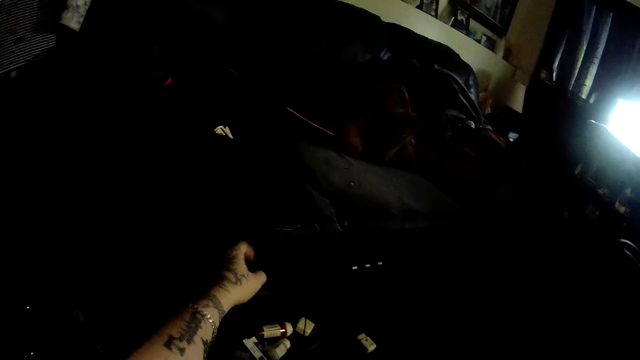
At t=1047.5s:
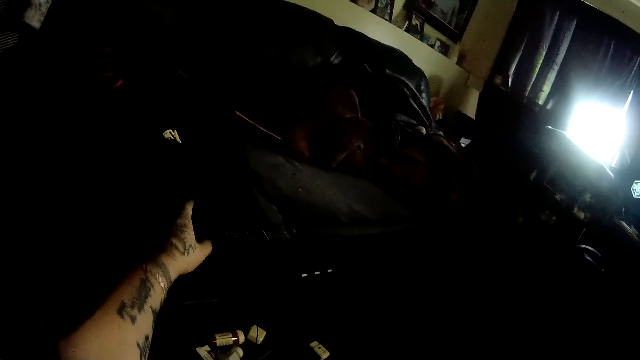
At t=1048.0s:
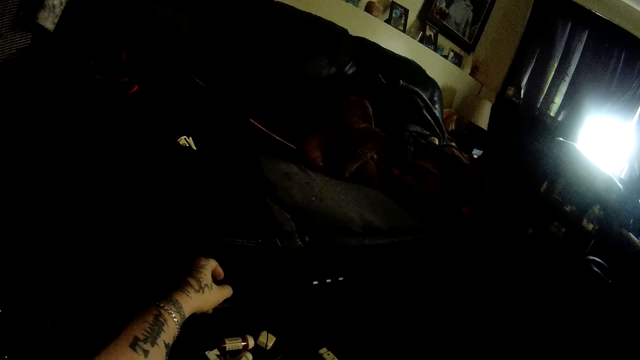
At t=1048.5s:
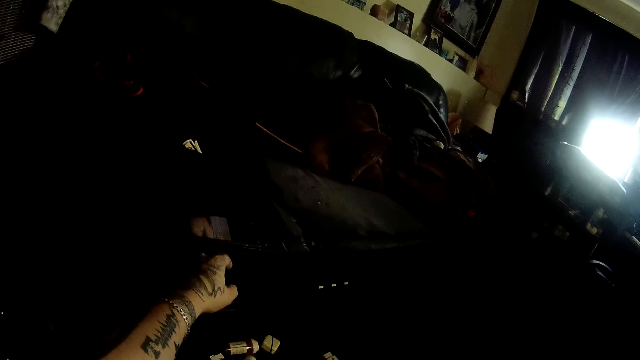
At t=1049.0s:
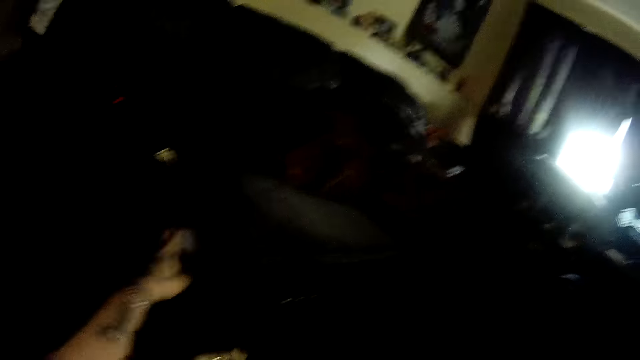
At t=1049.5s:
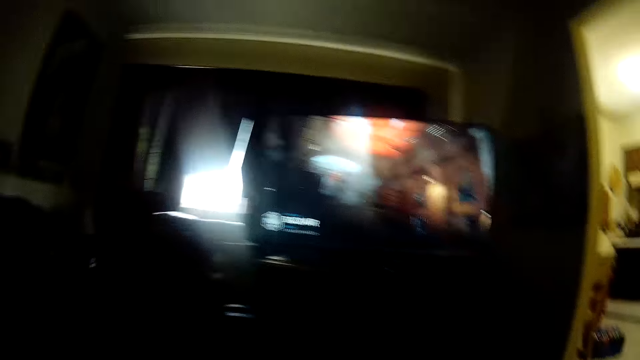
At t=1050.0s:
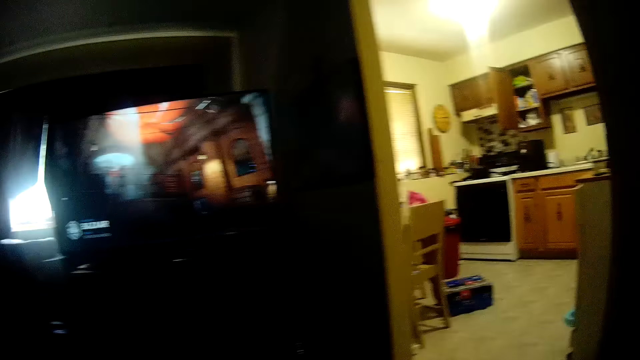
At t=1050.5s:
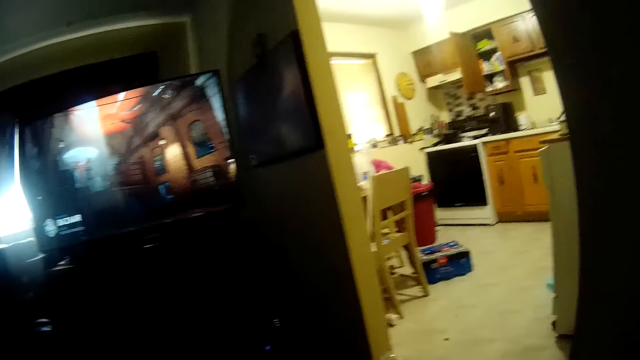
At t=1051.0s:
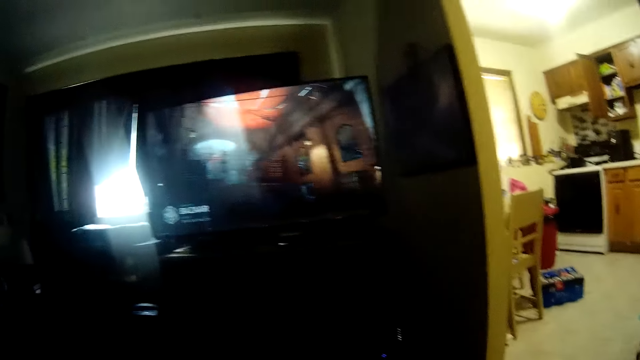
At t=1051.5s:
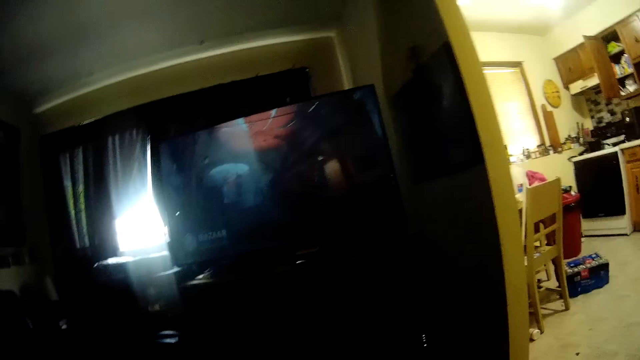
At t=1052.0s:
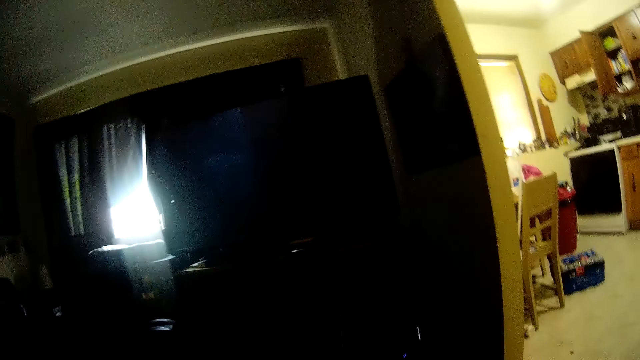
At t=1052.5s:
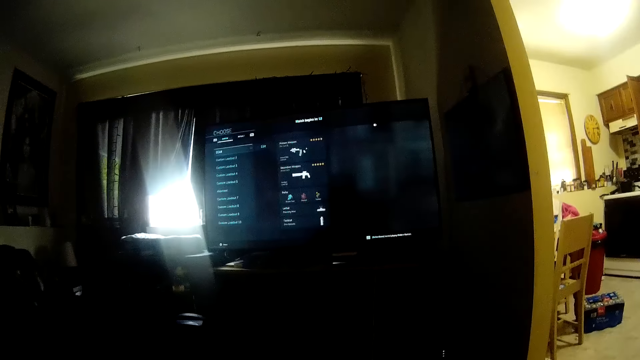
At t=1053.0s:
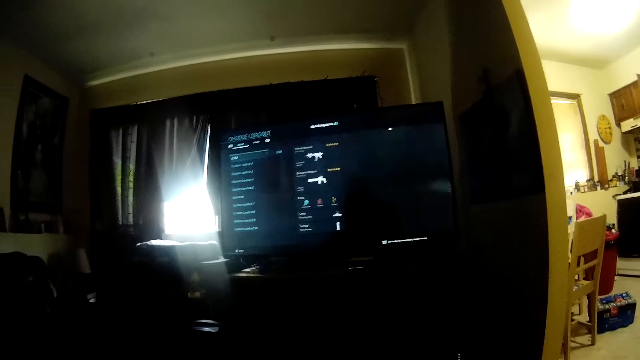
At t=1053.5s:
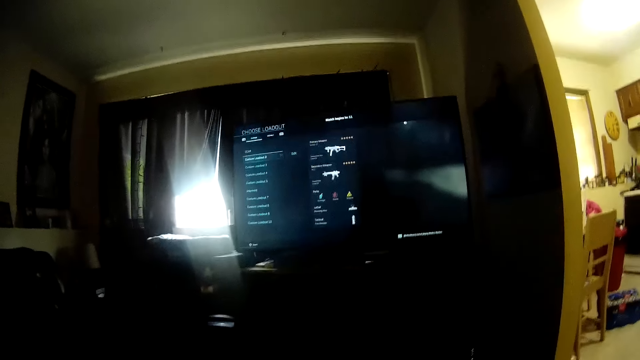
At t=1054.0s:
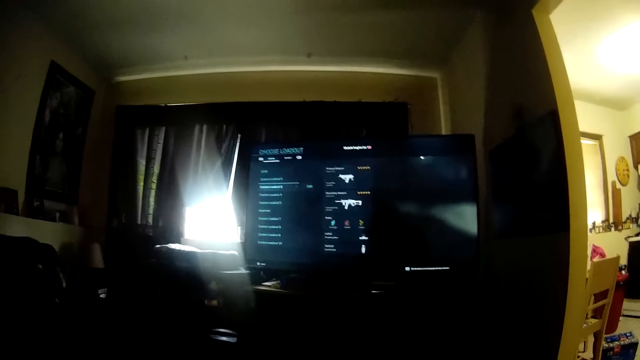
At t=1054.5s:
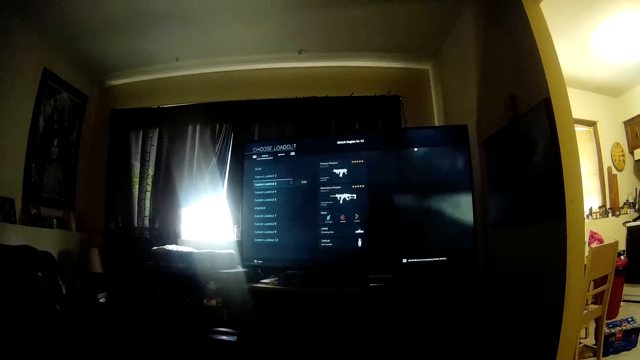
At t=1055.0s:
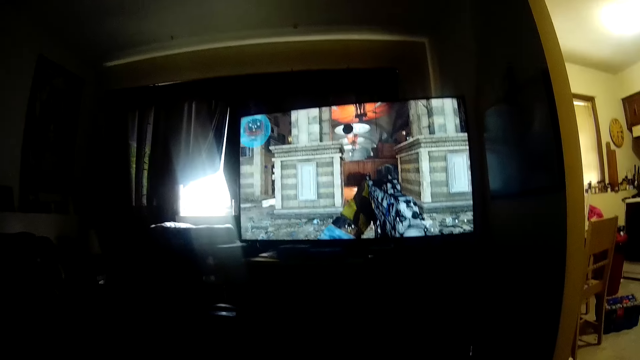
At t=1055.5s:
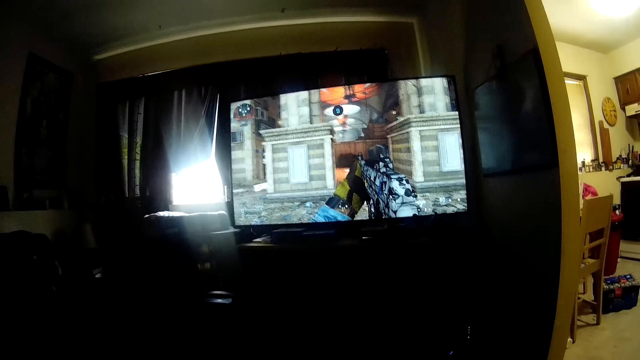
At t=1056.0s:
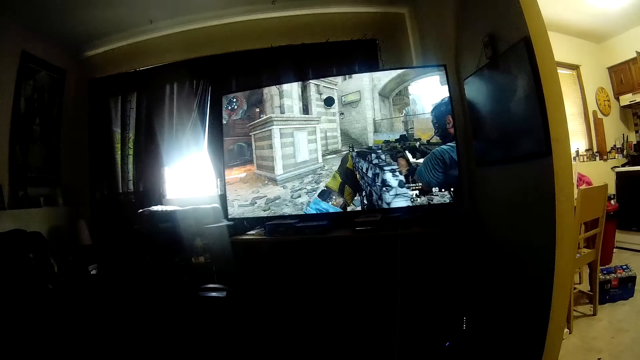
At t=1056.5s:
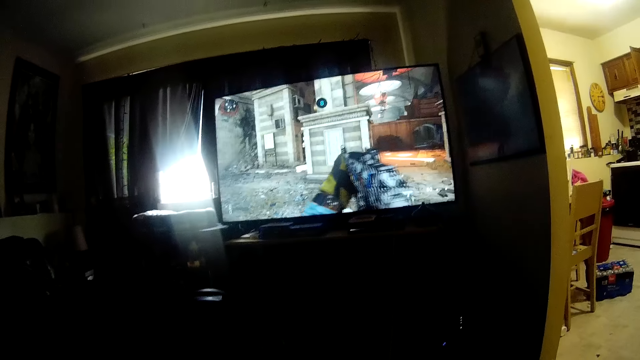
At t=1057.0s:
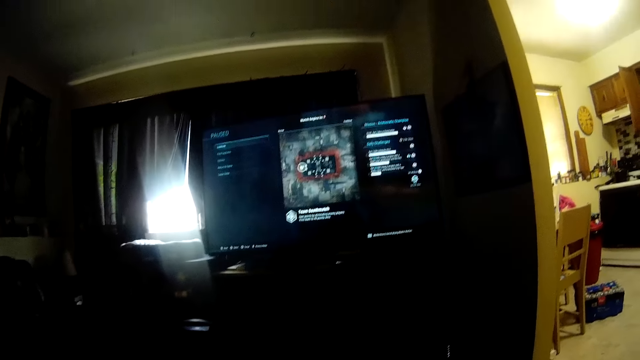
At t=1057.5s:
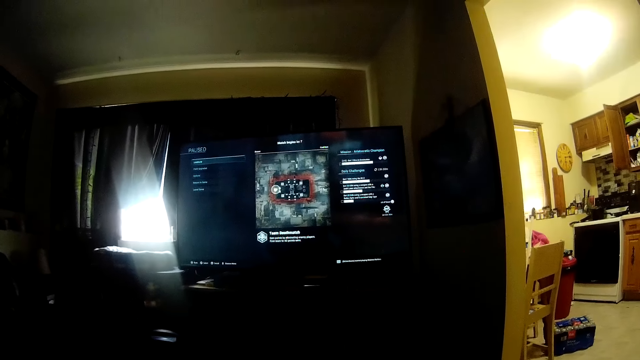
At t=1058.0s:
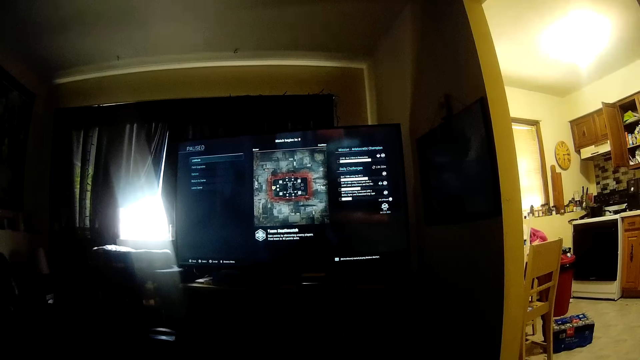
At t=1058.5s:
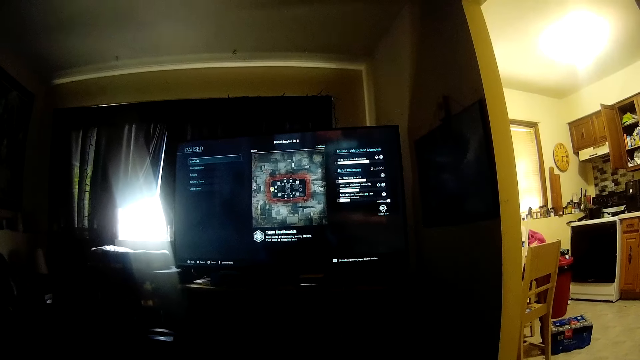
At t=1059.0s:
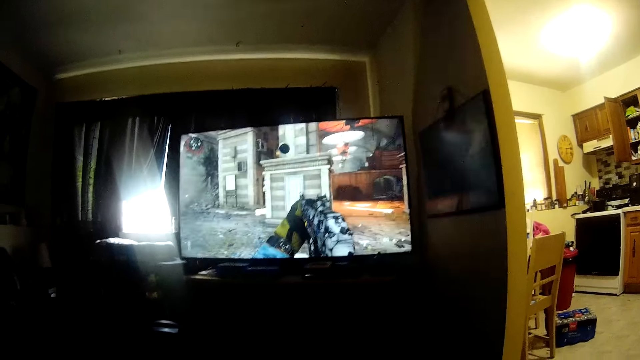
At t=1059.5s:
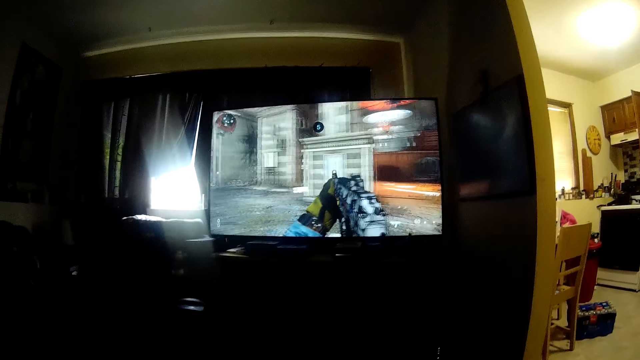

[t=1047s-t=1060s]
The camera wearer stretches a hand forward. They look around a room. They operate a television with a hand.

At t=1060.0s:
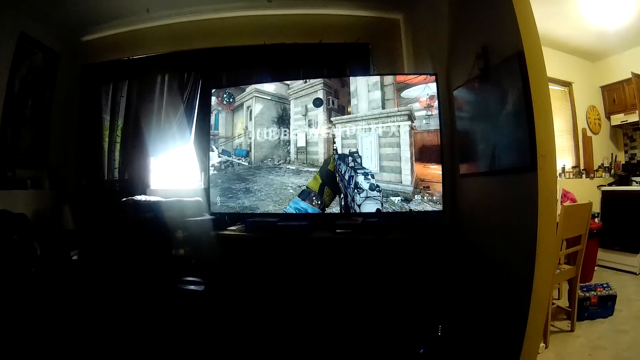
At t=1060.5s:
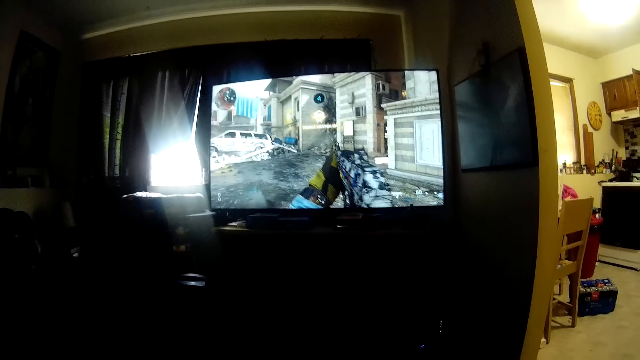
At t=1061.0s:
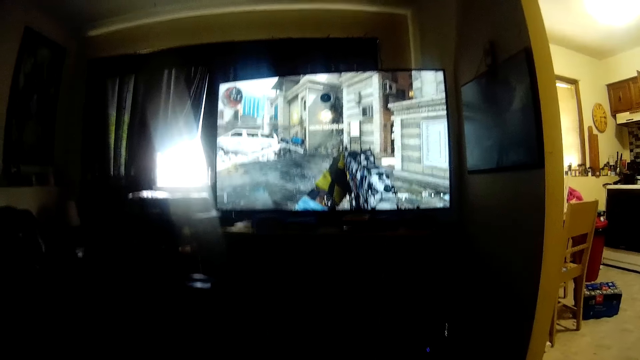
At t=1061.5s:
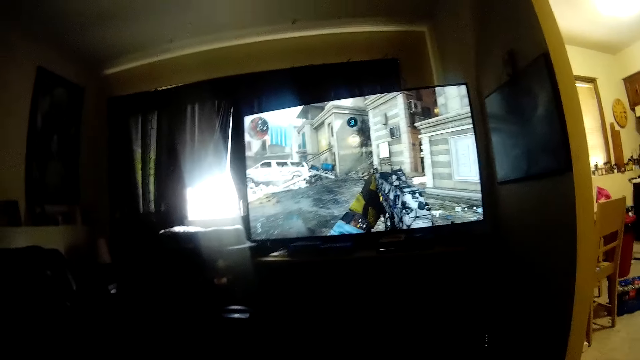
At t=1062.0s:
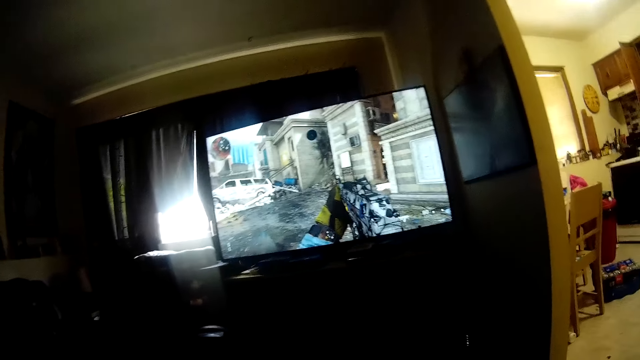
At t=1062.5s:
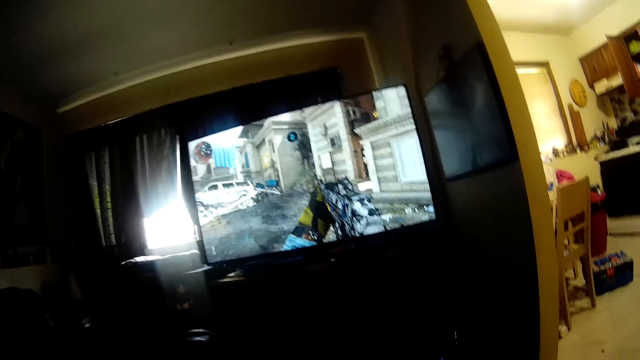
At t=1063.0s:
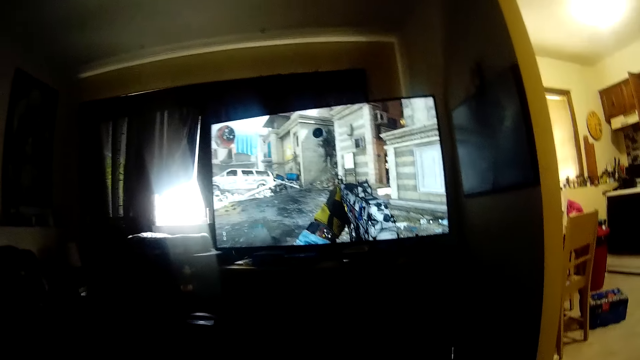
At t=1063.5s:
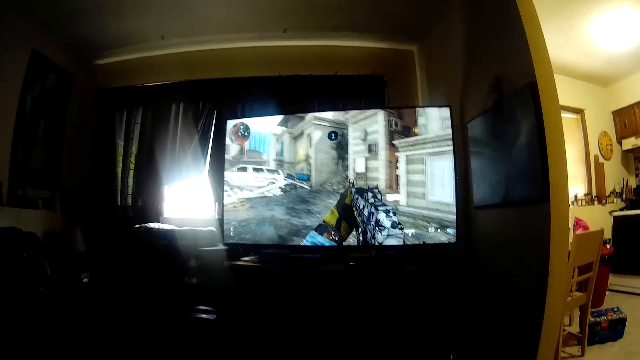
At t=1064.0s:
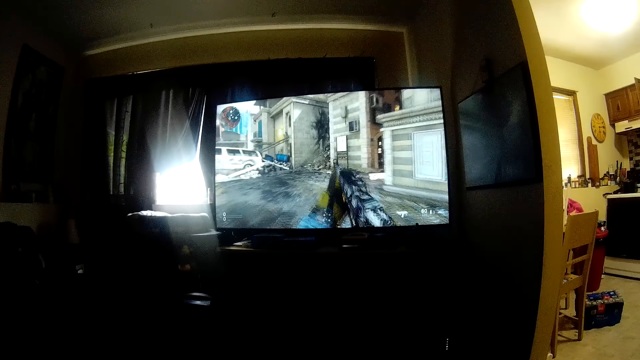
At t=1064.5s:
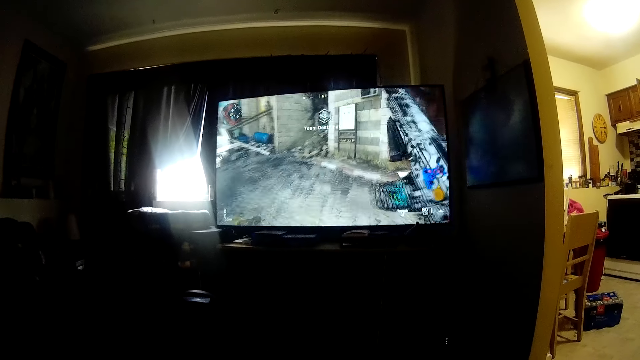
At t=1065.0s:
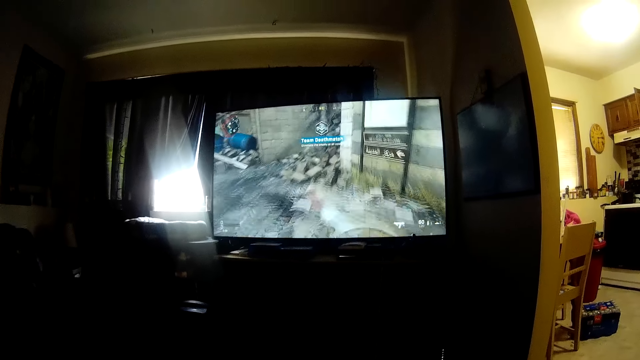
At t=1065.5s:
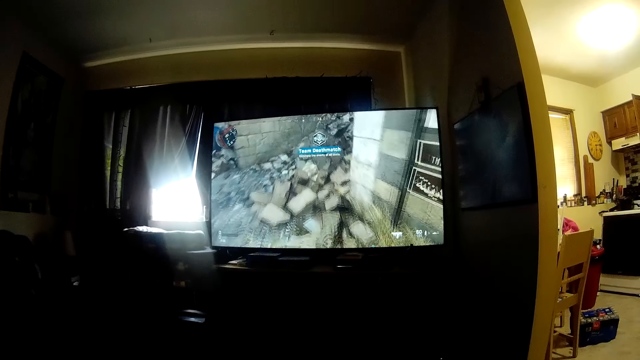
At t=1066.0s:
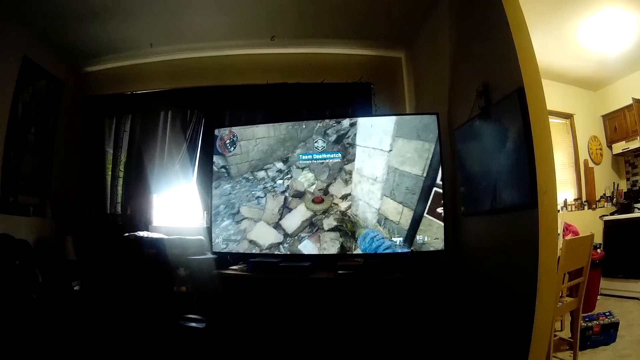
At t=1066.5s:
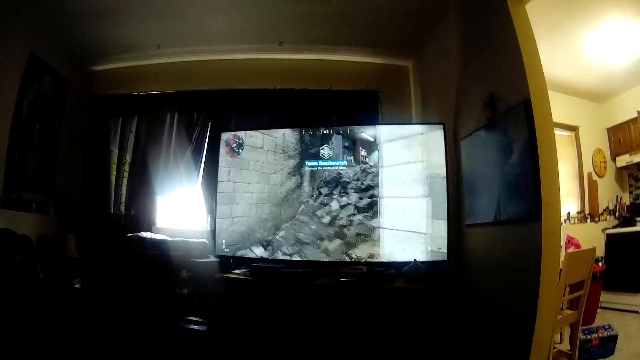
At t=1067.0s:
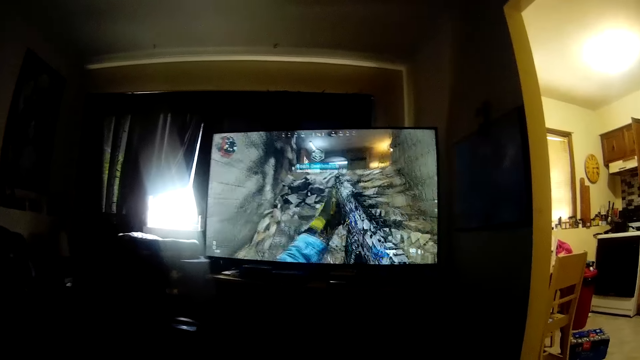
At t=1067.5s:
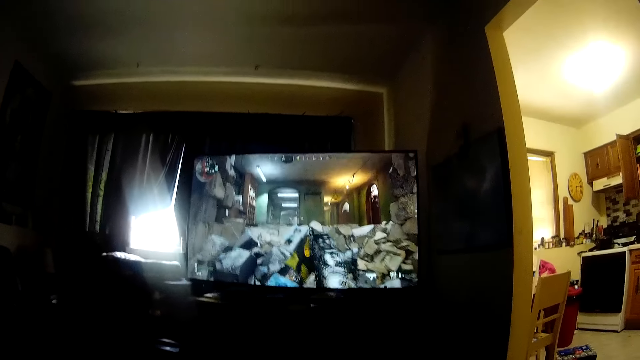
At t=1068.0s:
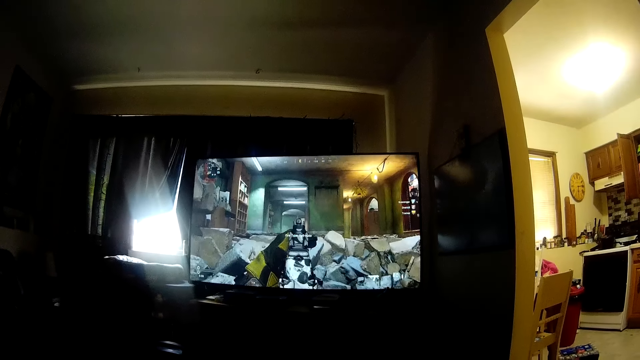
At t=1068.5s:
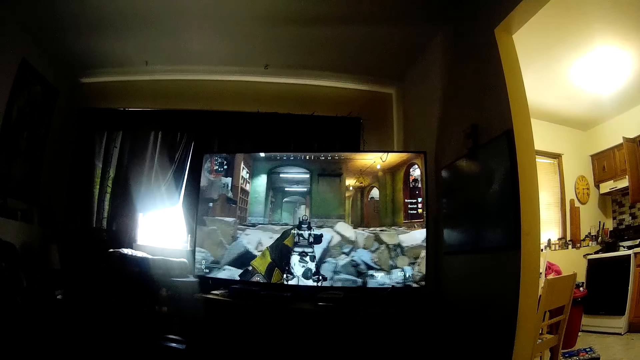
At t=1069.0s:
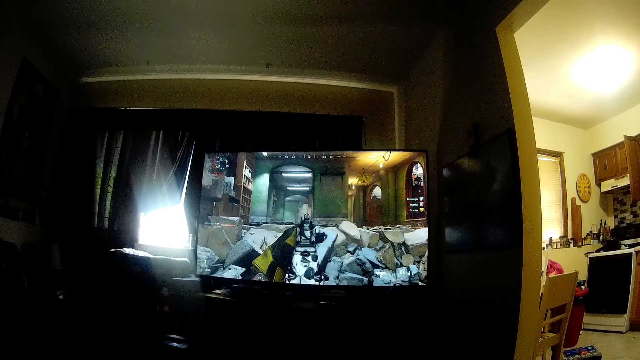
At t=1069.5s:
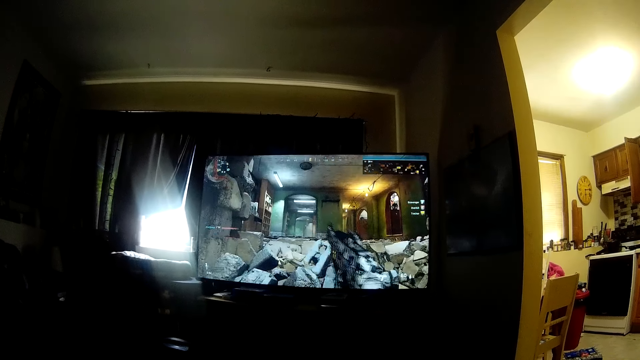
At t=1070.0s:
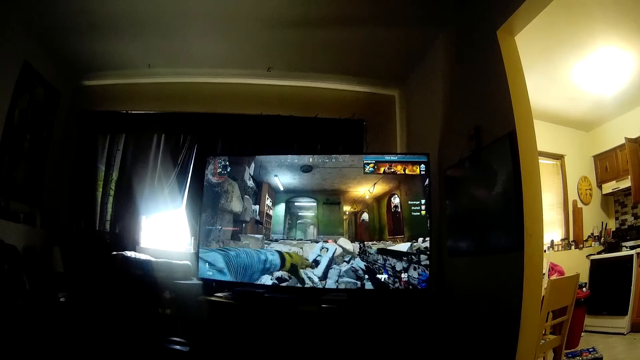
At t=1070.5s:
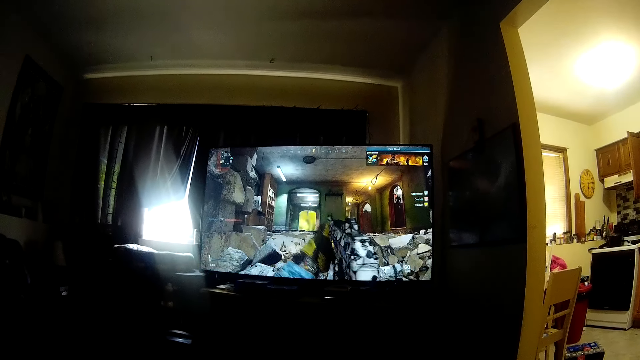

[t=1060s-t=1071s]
The camera wearer looks at a television.
